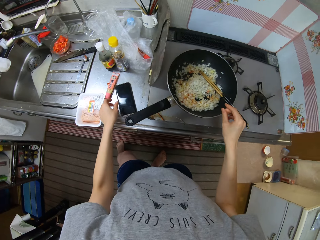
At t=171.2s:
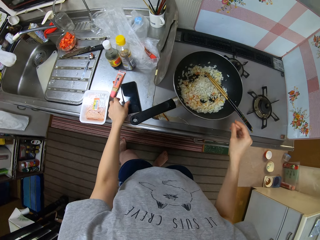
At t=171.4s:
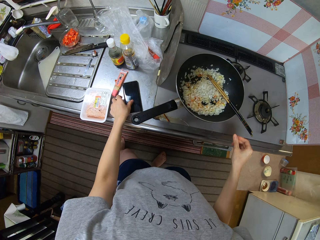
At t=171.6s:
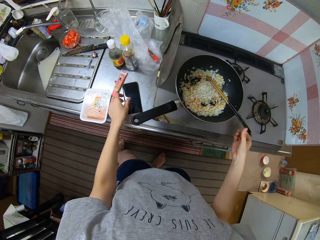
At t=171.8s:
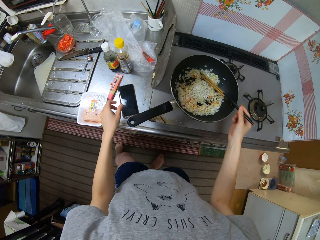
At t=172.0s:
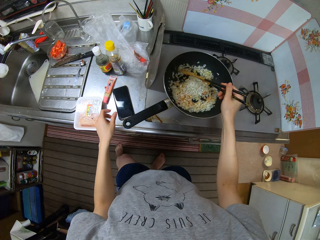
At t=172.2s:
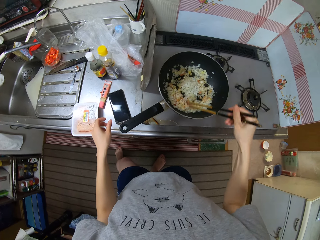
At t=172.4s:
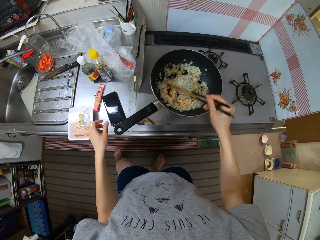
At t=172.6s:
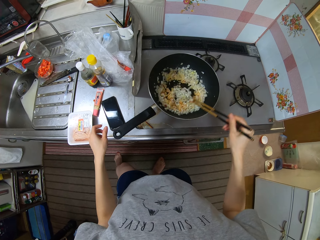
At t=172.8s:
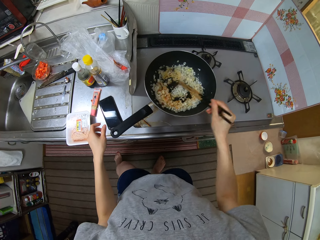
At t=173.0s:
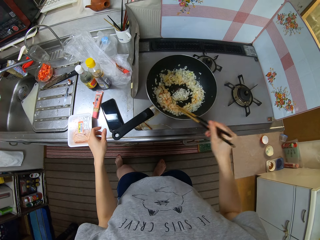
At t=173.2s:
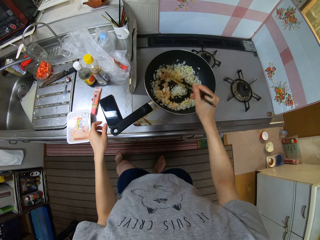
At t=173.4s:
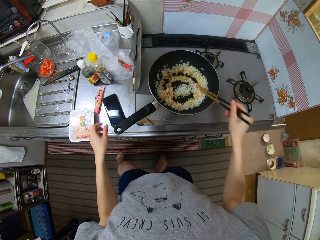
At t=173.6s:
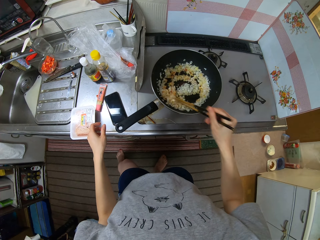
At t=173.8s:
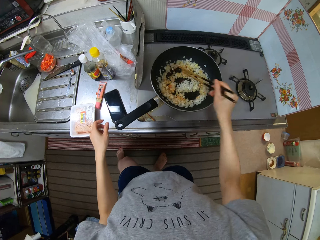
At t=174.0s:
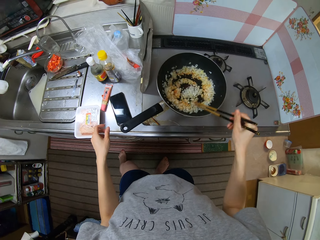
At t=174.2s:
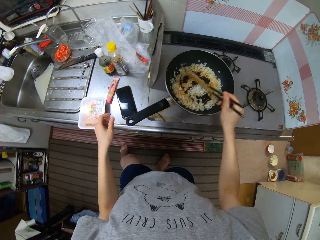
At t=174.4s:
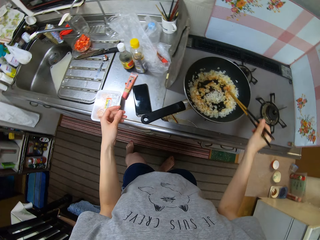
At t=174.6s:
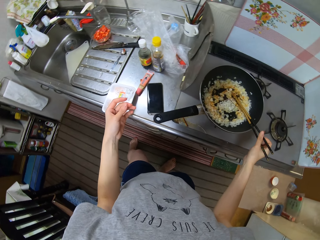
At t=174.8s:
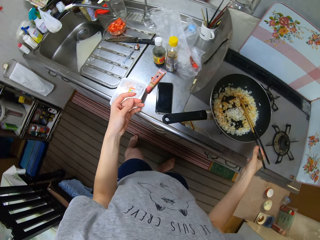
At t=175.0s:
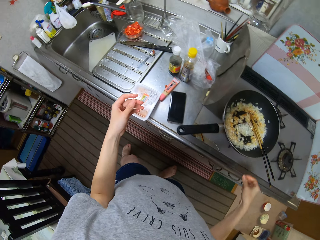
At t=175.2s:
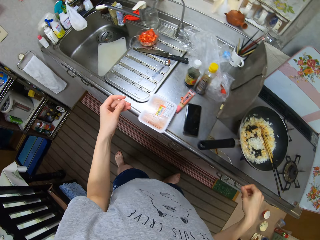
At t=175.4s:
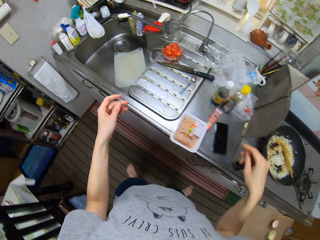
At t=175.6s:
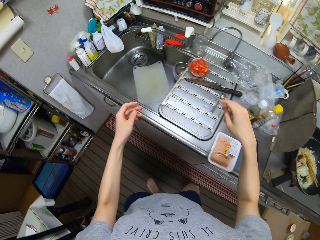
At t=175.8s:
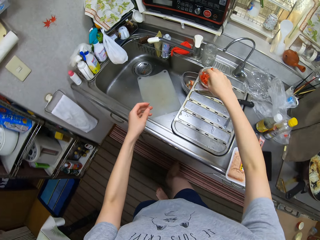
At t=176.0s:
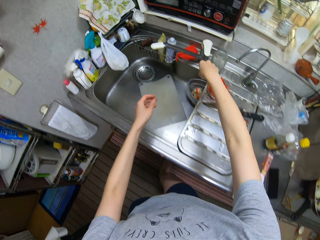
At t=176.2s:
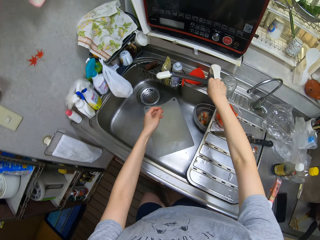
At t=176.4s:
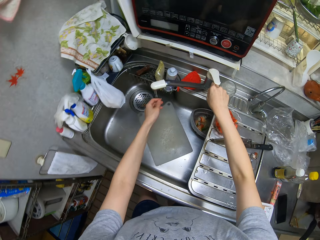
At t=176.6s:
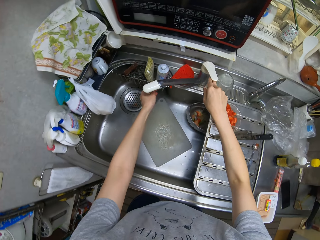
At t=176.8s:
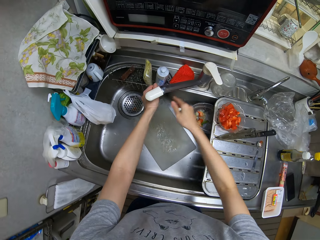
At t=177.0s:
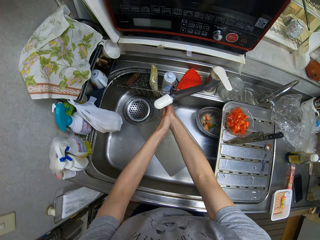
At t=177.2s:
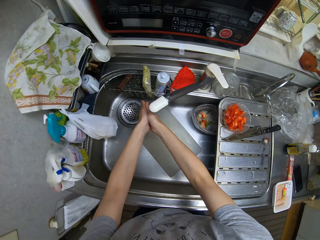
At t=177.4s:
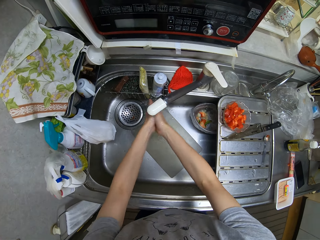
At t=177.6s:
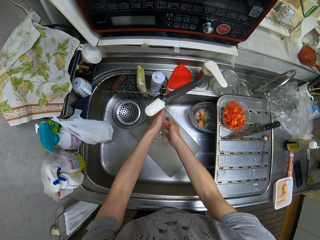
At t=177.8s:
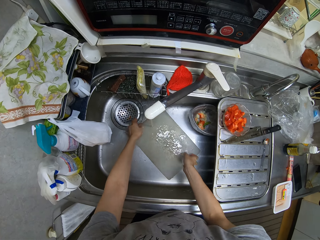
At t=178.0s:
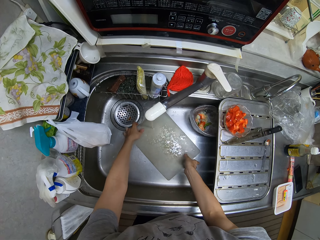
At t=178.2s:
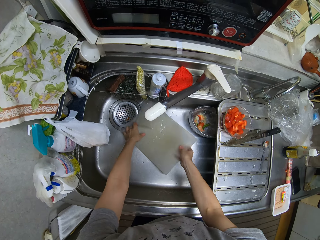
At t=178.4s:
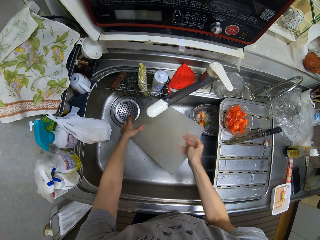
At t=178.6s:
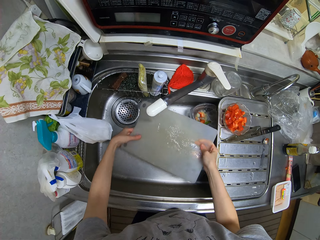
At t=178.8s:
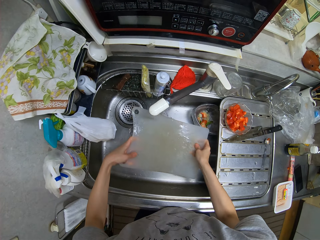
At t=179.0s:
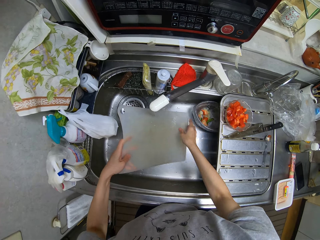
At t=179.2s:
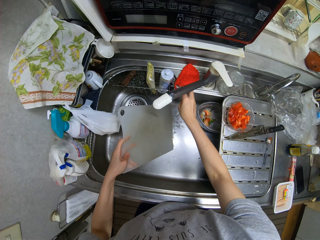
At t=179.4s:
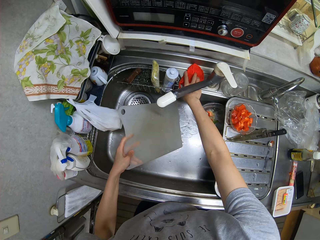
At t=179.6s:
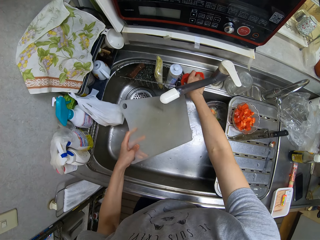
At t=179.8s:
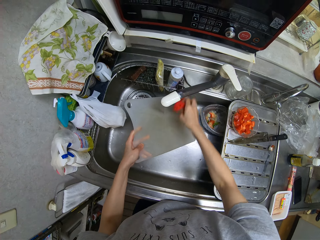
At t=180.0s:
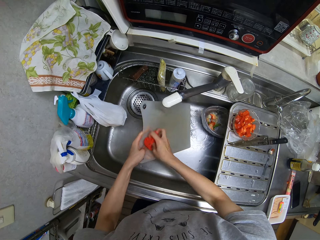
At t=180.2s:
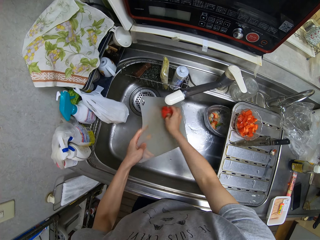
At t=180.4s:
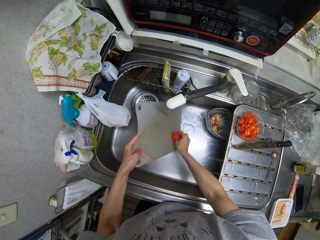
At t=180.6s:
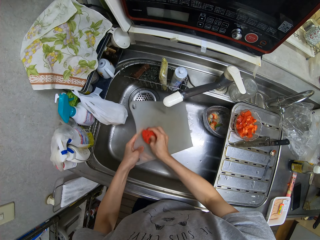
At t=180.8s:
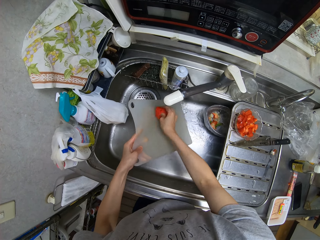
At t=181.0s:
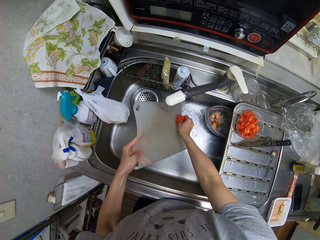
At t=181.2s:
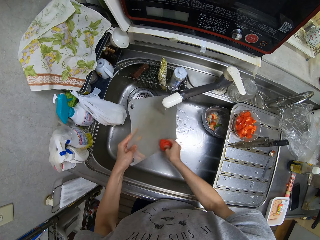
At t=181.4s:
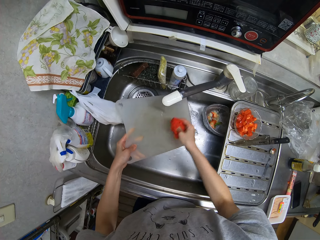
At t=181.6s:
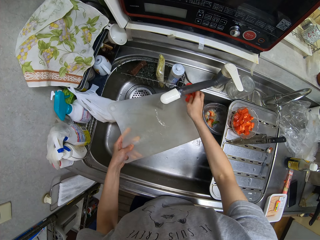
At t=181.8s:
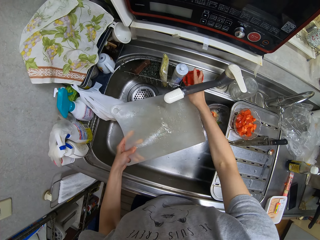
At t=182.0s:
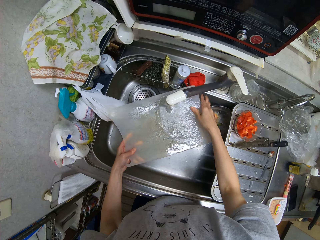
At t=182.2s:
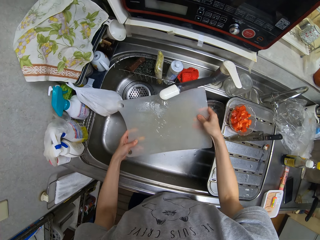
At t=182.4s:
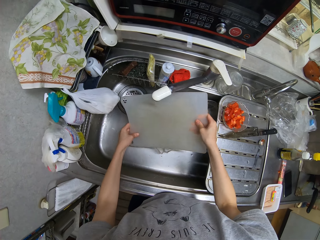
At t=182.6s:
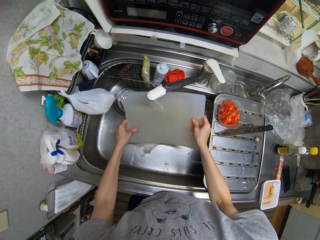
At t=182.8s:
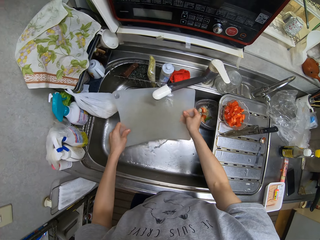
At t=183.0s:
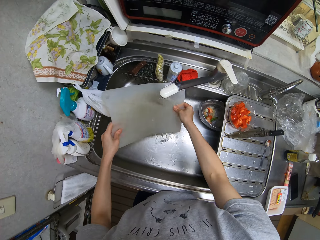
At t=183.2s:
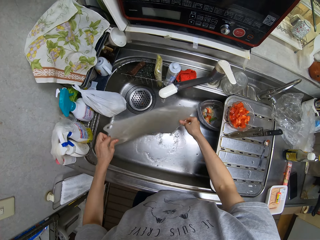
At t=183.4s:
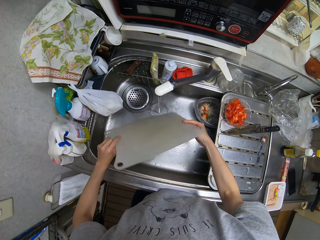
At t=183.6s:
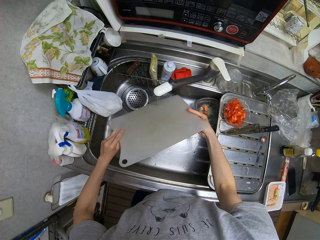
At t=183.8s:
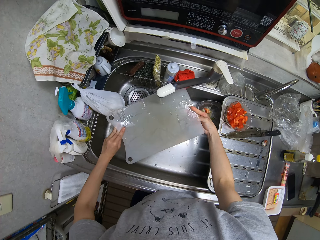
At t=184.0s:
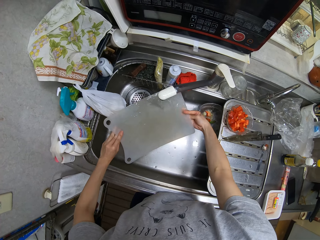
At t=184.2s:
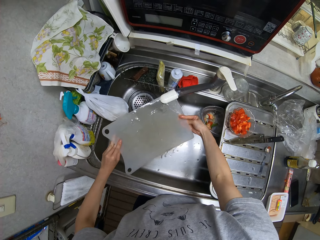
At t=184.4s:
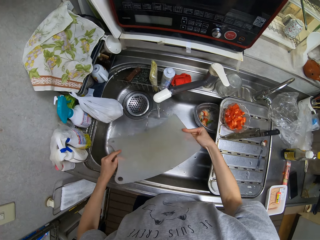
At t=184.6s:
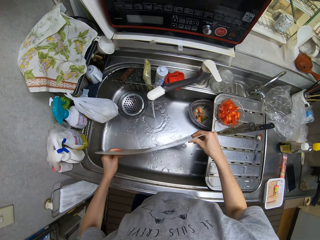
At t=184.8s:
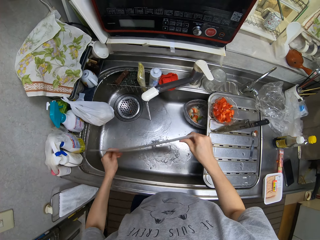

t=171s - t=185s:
The camera wearer takes the chopsticks. She stirs the onions in the pan with the chopsticks. She opens the tap. She washes her hands. She takes the chop board from the sink. She picks up a sponge from the sink. She washes the chop board with the sponge. She drops the sponge on the sink. She rinses the chop board.

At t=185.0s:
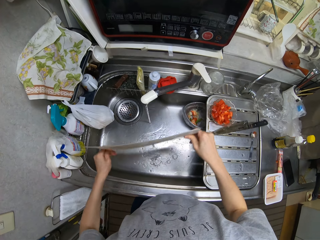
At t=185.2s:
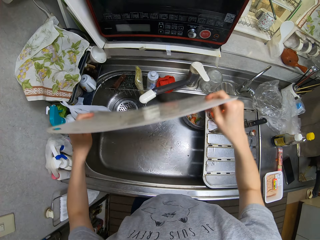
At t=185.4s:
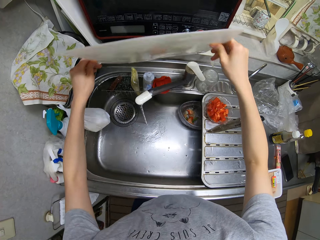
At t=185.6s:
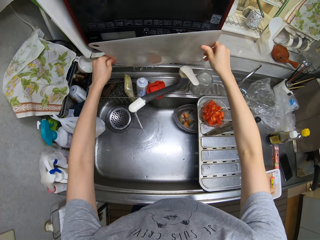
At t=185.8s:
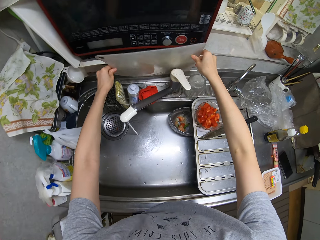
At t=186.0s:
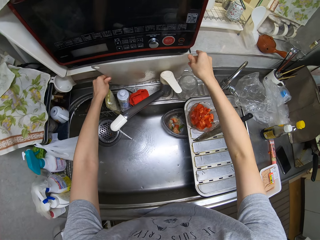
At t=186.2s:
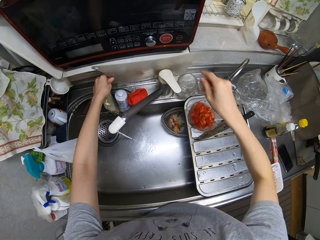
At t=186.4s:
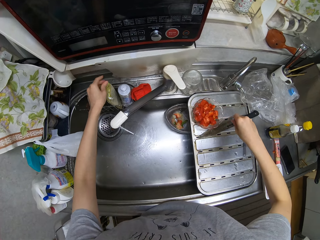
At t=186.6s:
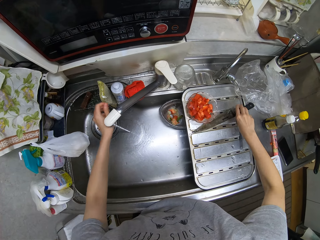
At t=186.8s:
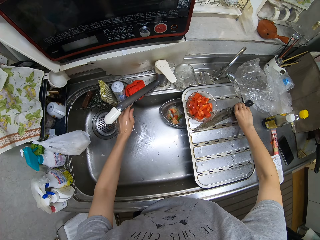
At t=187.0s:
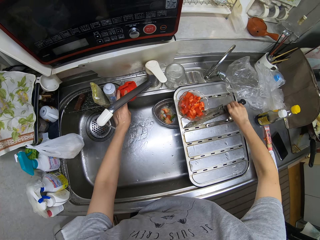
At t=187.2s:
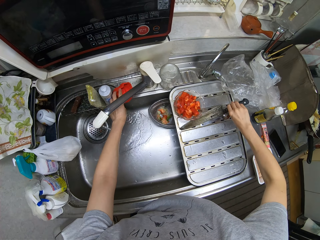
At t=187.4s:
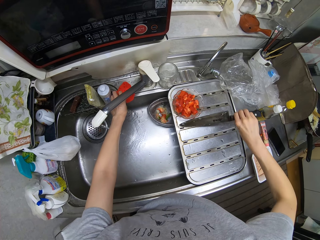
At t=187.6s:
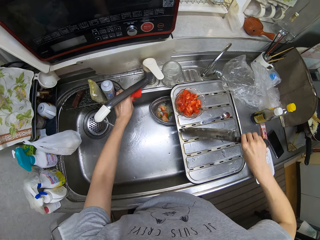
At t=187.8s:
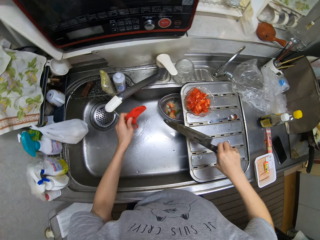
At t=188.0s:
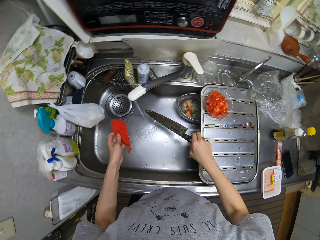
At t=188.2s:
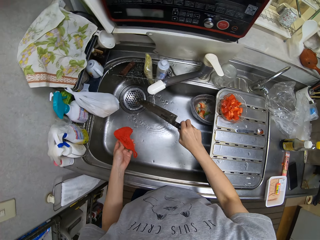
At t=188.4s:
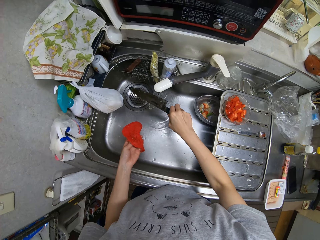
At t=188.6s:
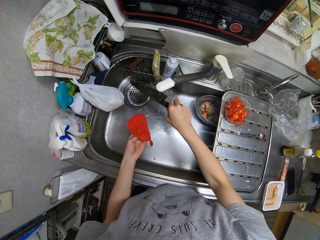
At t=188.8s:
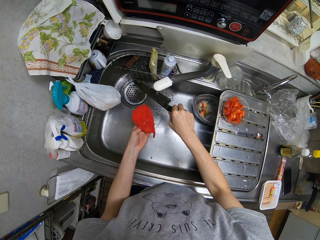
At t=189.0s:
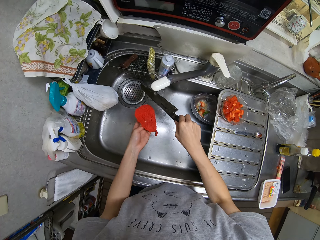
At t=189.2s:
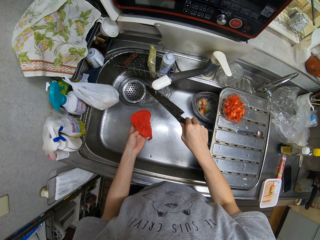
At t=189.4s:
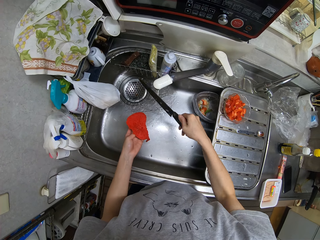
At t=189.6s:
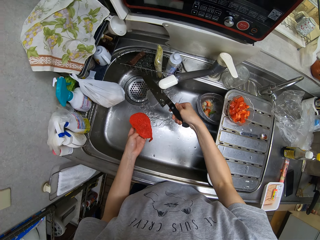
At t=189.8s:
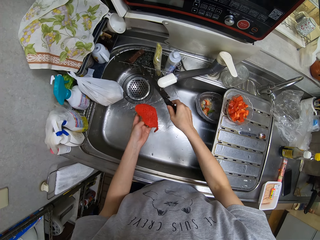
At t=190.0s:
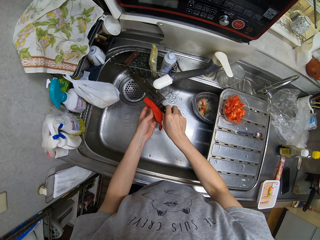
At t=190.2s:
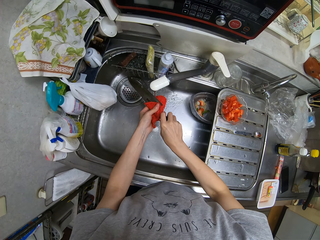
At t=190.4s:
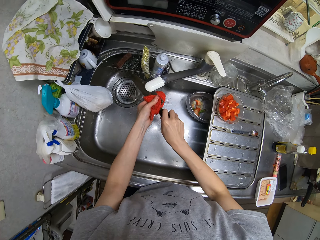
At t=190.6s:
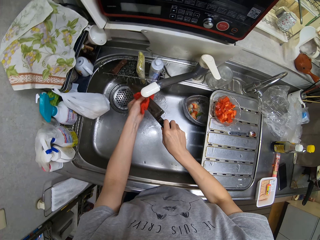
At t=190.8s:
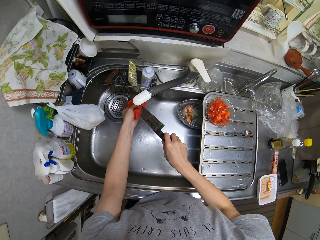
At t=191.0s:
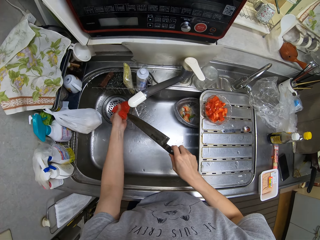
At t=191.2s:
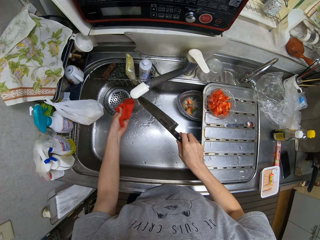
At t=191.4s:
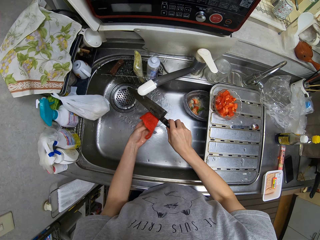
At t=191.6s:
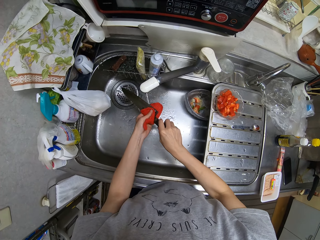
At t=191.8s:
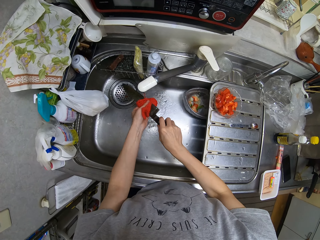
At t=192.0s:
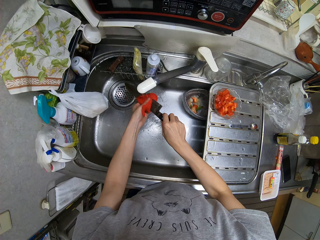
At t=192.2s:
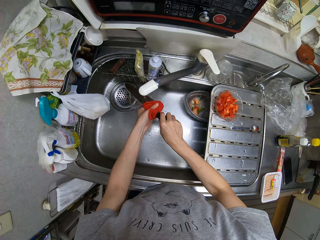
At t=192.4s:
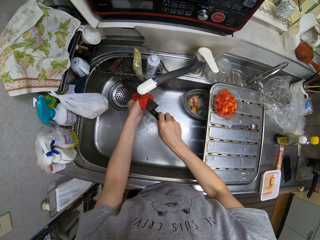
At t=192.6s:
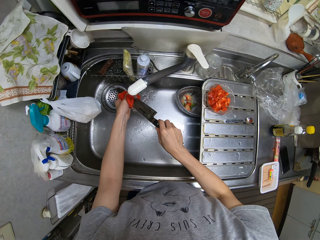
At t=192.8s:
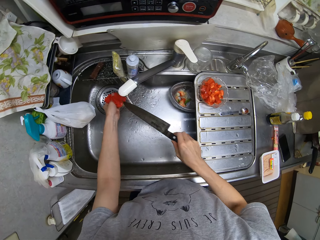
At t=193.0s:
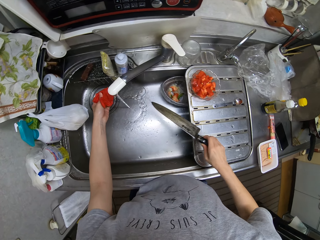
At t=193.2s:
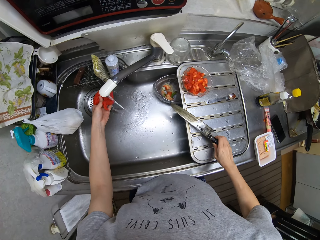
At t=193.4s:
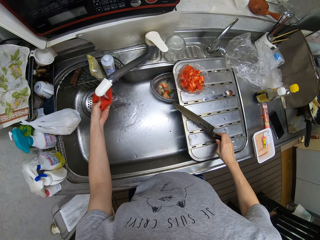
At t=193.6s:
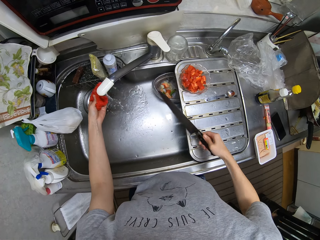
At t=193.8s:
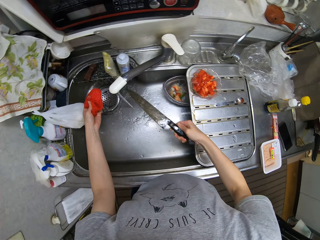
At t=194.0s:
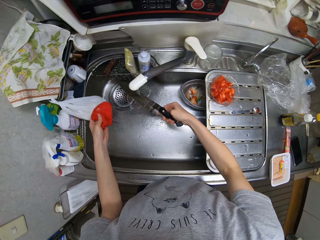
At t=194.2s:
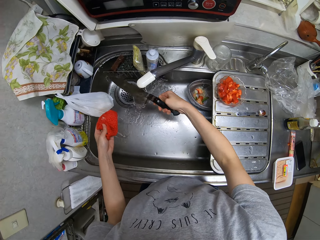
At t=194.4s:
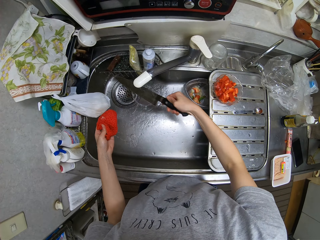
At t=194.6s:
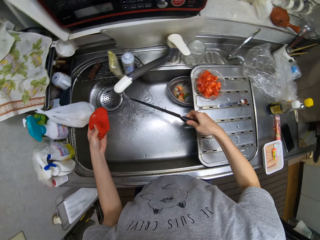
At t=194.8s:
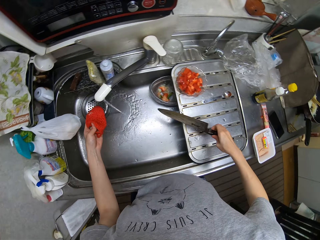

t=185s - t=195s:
The camera wearer places the chop board behind the sink. They pick up the knife from the sink and pick up the sponge from the sink. They wash the knife with the sponge. They rinse the knife.
